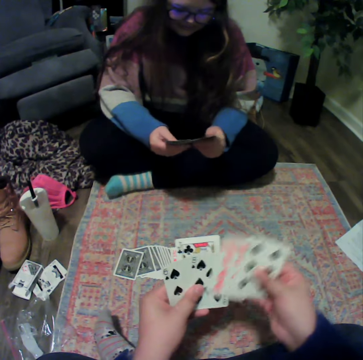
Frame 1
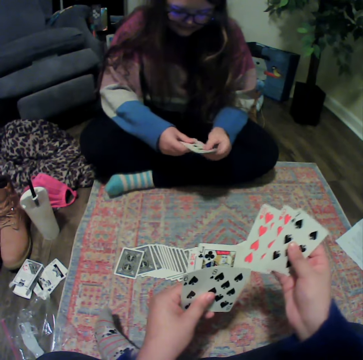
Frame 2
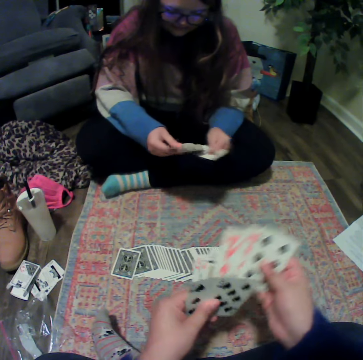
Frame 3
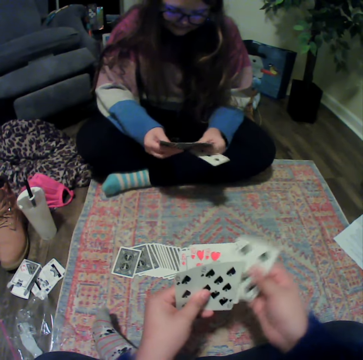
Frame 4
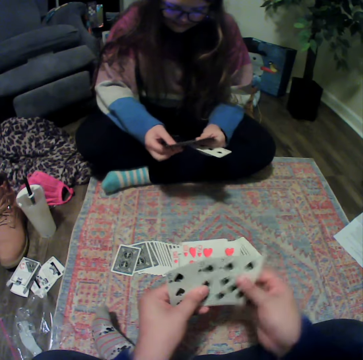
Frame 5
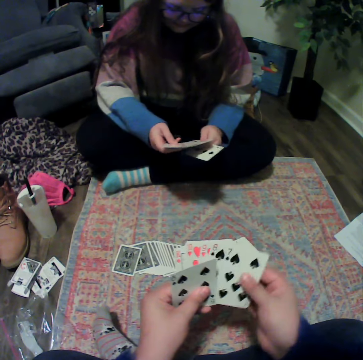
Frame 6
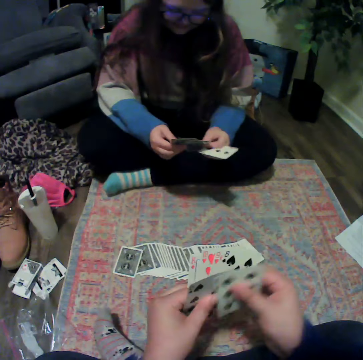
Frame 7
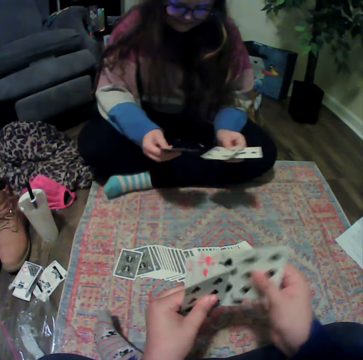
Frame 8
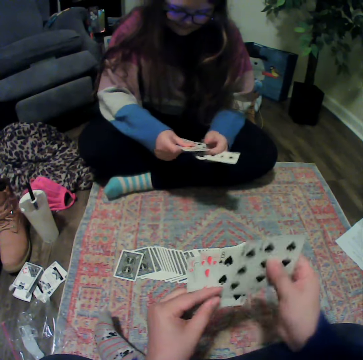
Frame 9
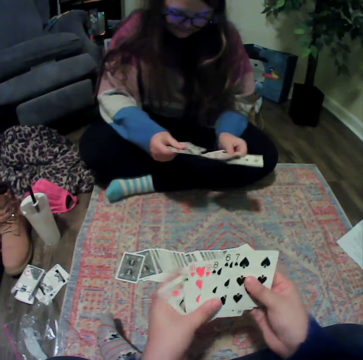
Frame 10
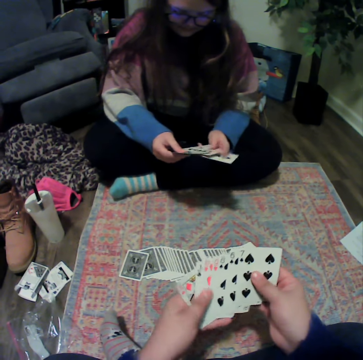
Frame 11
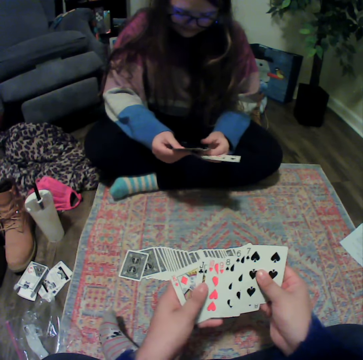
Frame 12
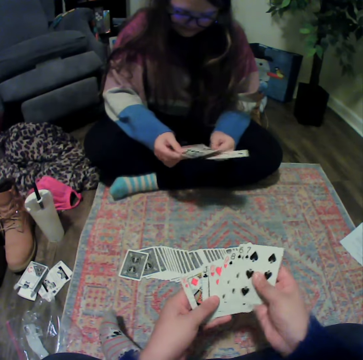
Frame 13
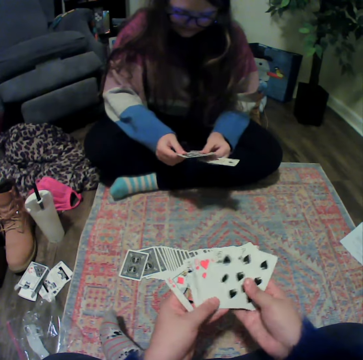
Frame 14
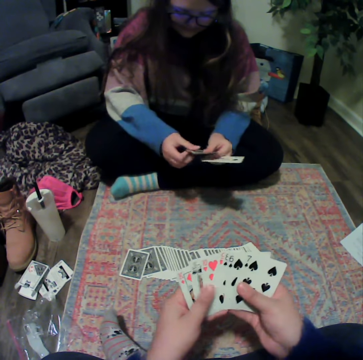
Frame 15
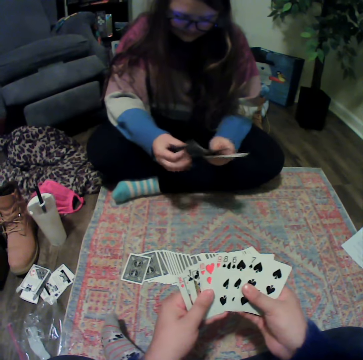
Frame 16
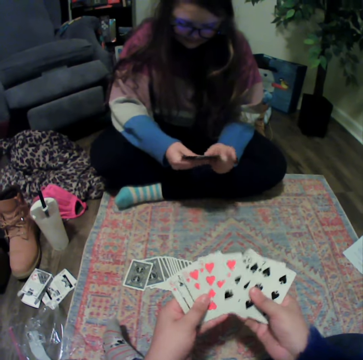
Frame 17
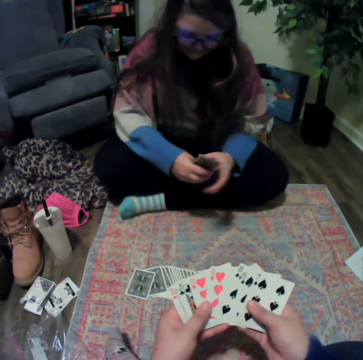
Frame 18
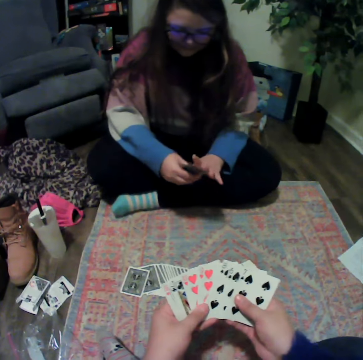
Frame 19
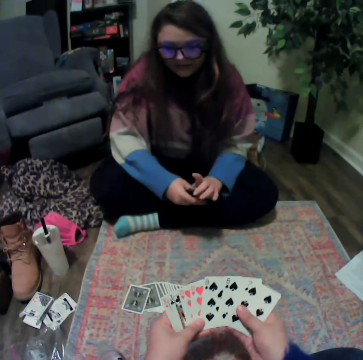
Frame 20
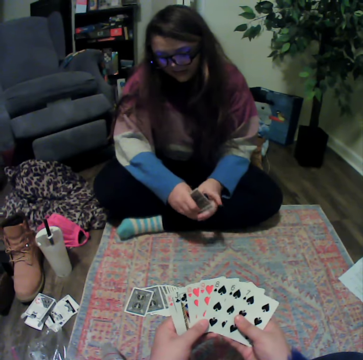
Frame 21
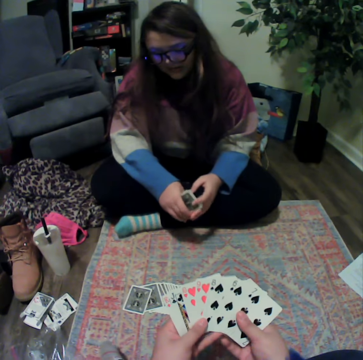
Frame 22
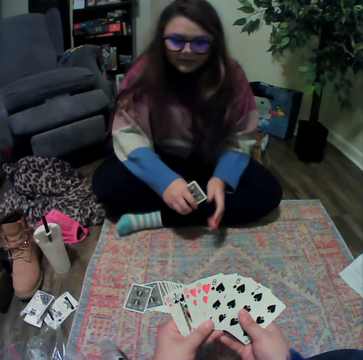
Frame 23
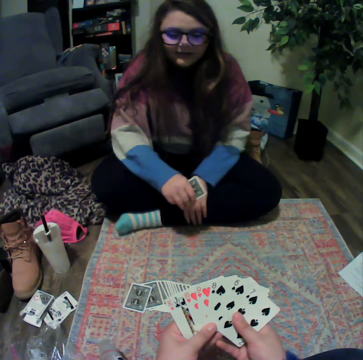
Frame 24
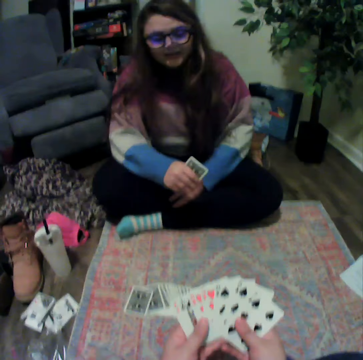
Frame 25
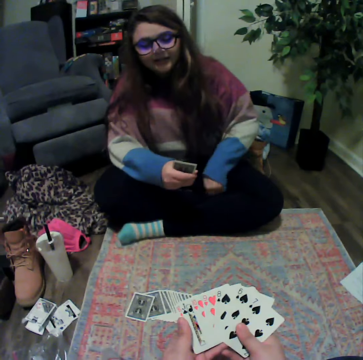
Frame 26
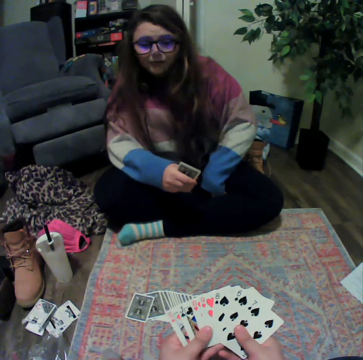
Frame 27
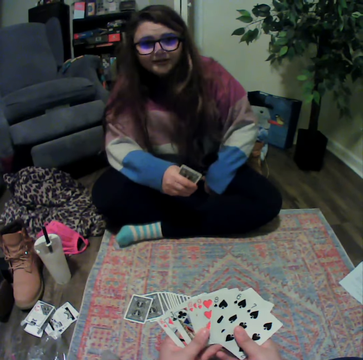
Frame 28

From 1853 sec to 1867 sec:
A lady reshuffles the cards. The camera wearer reshuffles the cards.

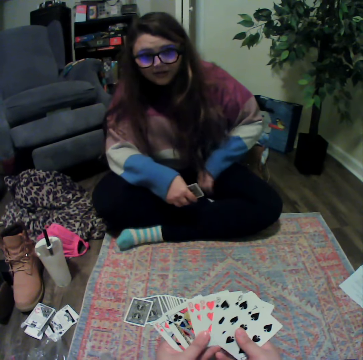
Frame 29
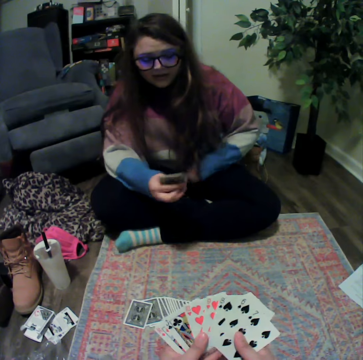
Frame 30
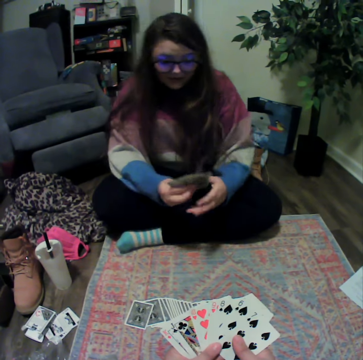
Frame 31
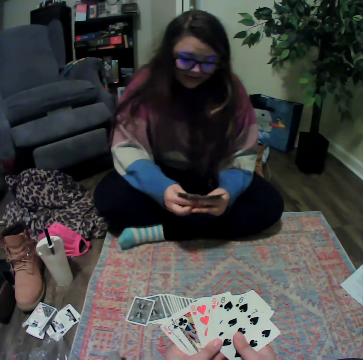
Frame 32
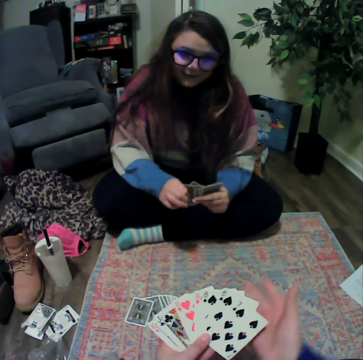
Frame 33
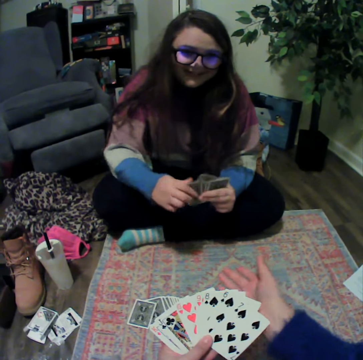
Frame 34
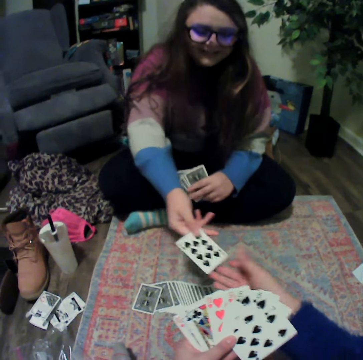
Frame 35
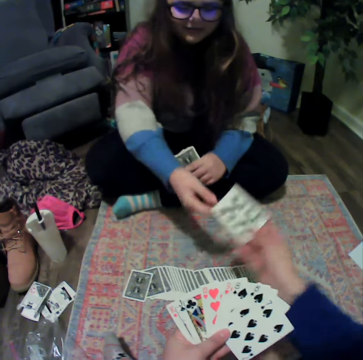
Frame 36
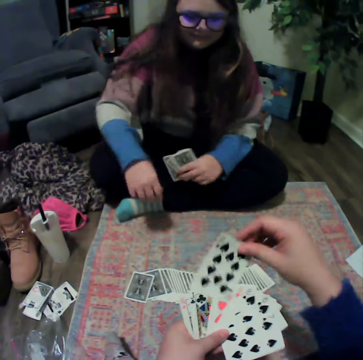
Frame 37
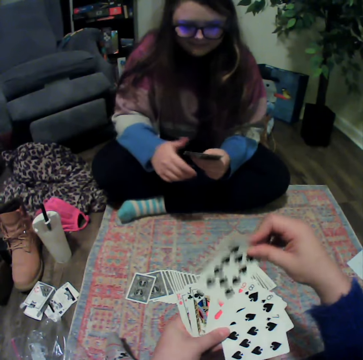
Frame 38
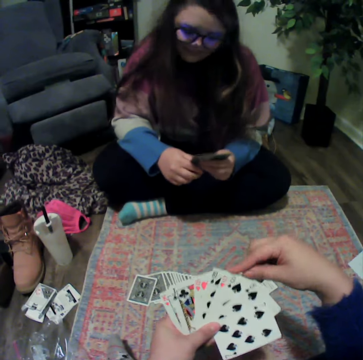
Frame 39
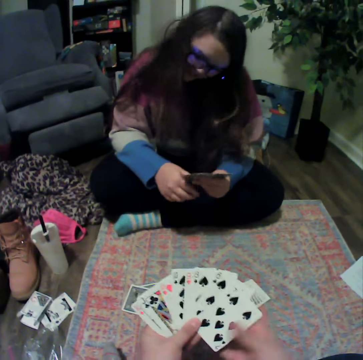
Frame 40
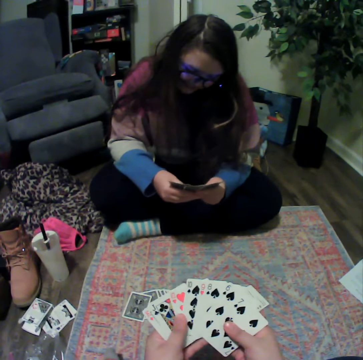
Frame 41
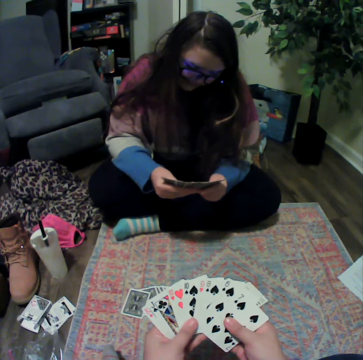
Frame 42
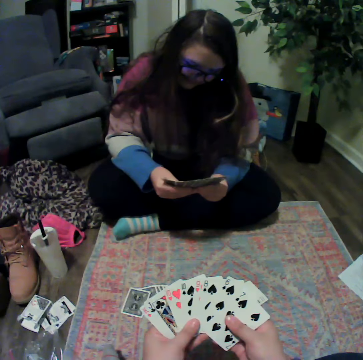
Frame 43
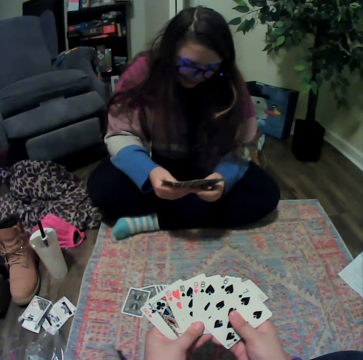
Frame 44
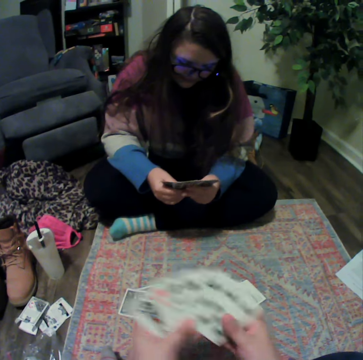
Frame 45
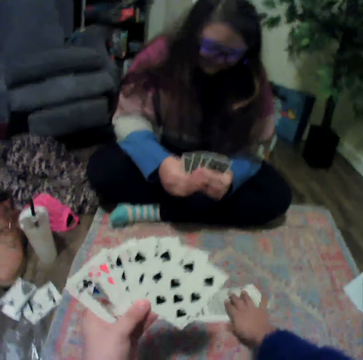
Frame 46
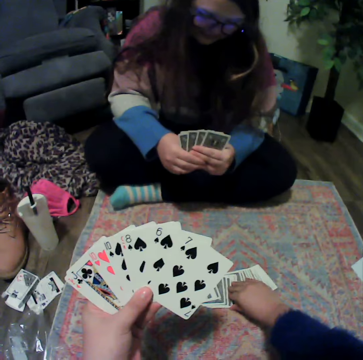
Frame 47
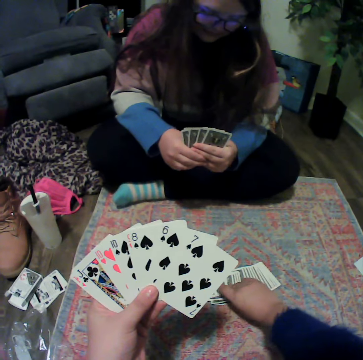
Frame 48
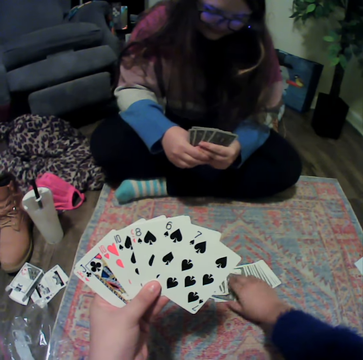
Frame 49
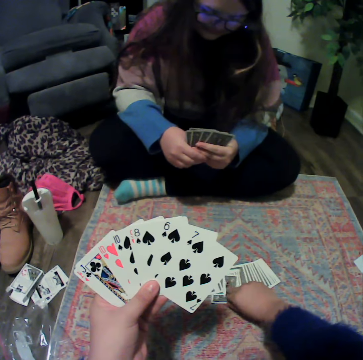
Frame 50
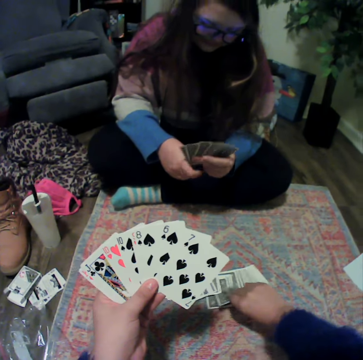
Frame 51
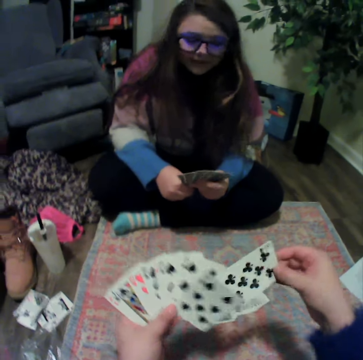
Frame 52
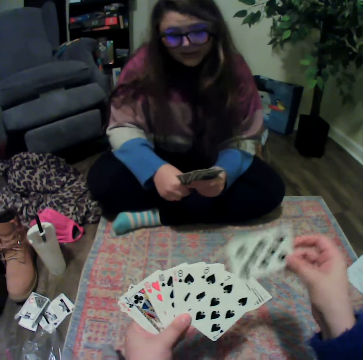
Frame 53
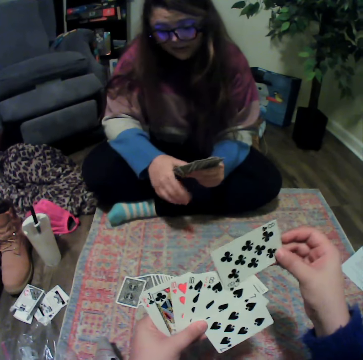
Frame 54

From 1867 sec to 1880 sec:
The camera wearer talks with a lady. The lady gives the camera wearer a card. The camera wearer holds the cards. They reshuffle the cards. The lady reshuffles the cards. The camera wearer picks up the card from the table.

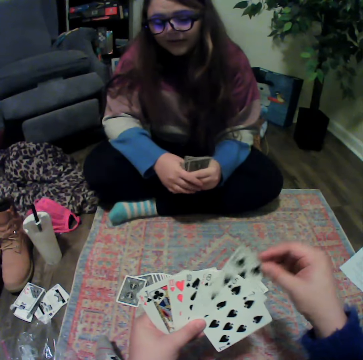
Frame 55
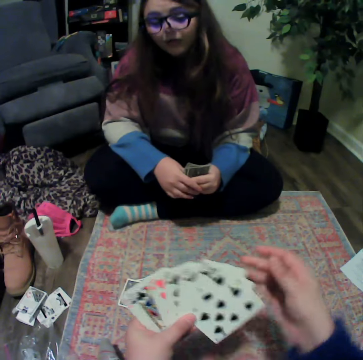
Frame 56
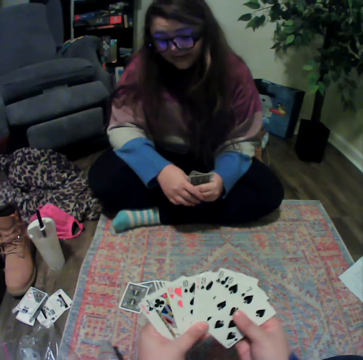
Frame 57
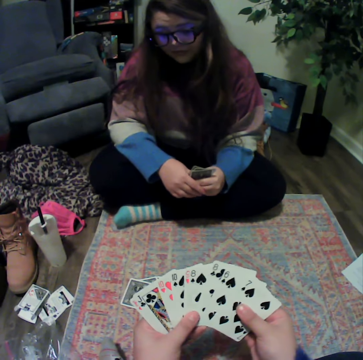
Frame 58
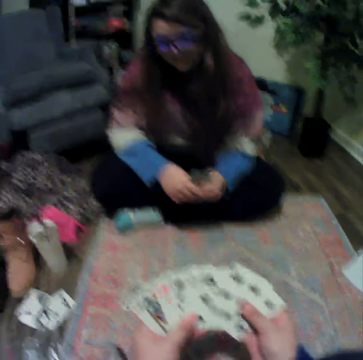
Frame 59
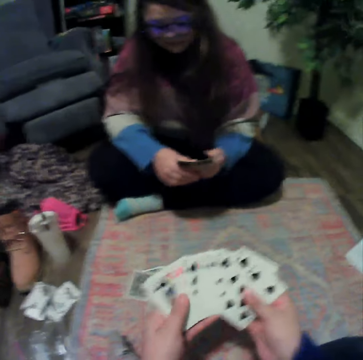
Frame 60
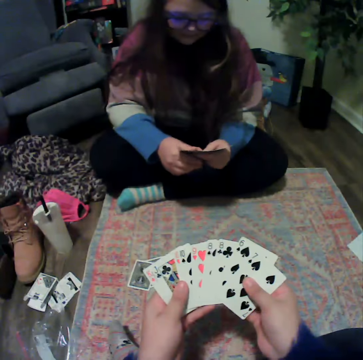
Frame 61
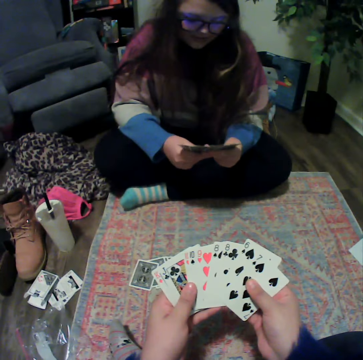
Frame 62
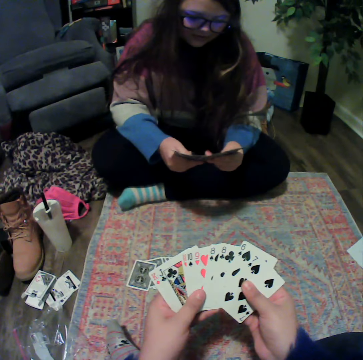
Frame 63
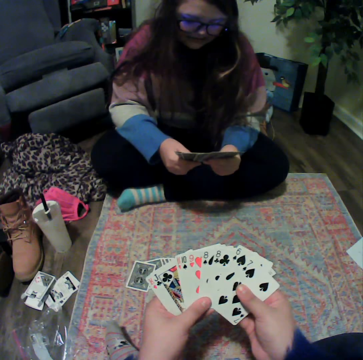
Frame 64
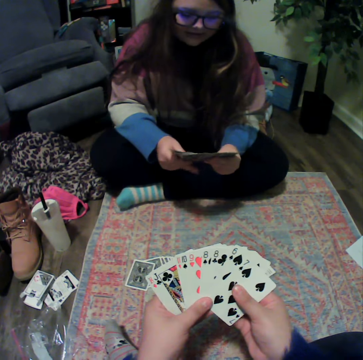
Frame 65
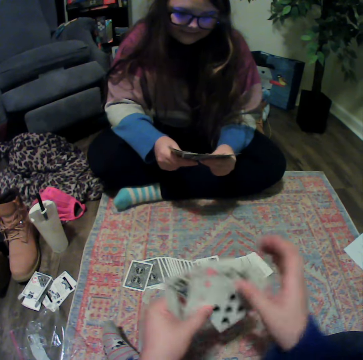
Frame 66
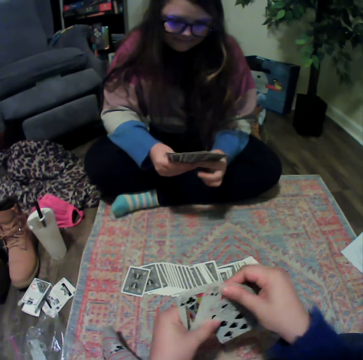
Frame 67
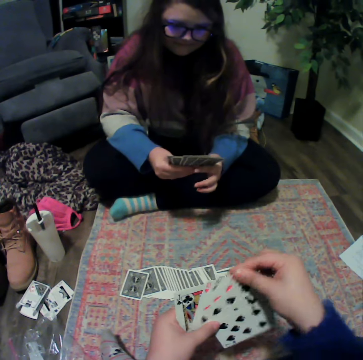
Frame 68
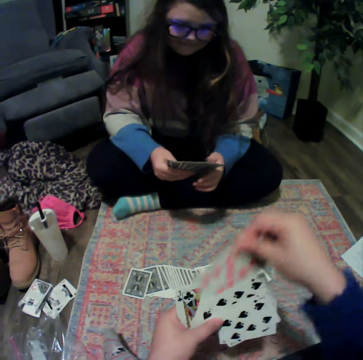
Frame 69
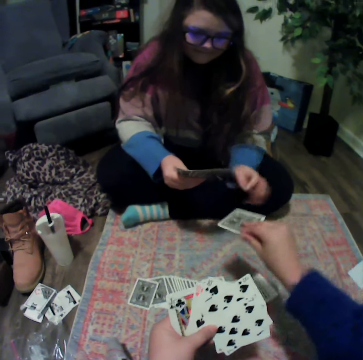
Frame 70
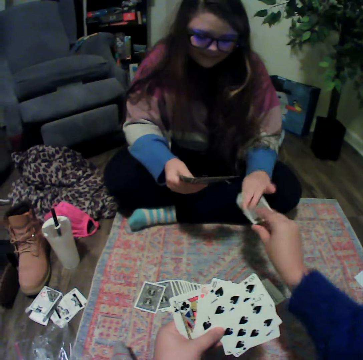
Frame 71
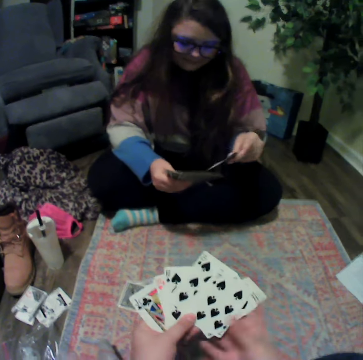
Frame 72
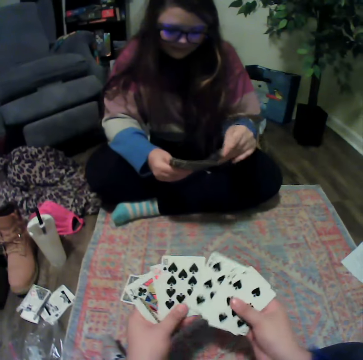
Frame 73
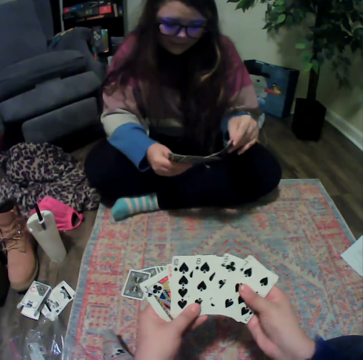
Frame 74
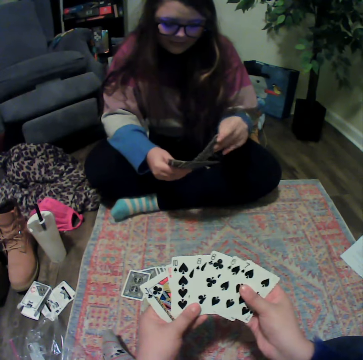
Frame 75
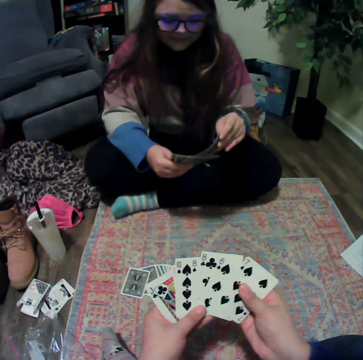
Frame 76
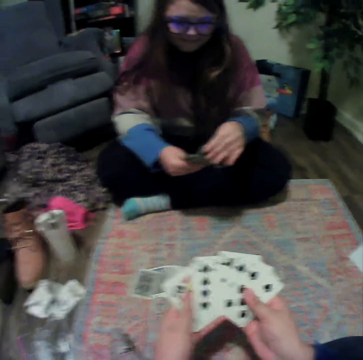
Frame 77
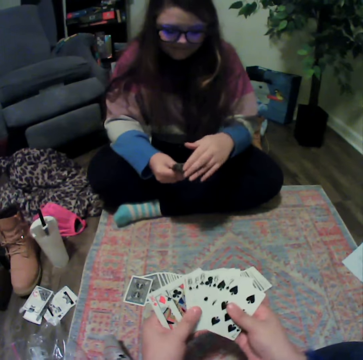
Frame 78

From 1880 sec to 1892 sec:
The camera wearer holds the cards. A lady reshuffles the cards. The camera wearer gives the lady a card. The lady picks the card from the camera wearer. The lady reshuffles the cards. The camera wearer reshuffles the cards.
